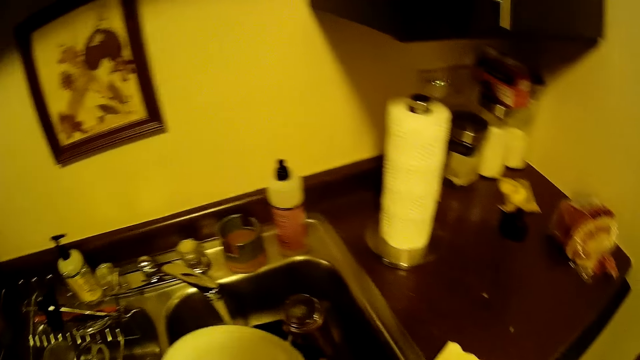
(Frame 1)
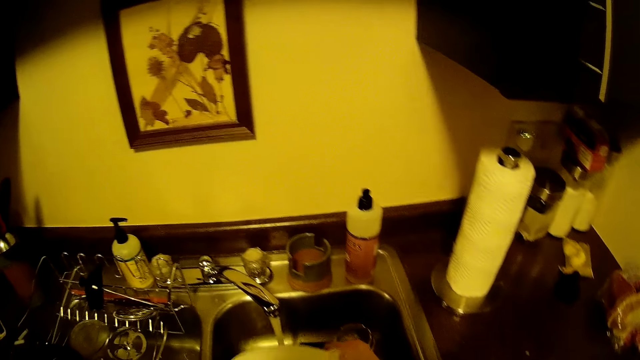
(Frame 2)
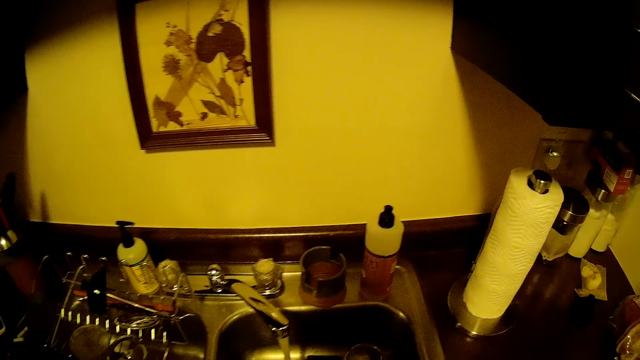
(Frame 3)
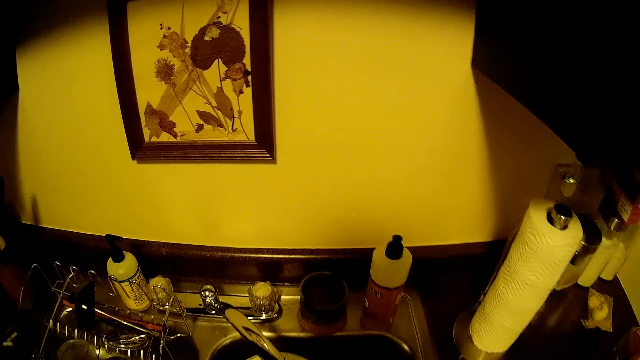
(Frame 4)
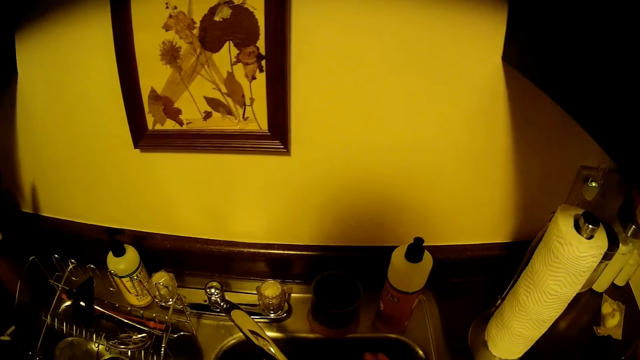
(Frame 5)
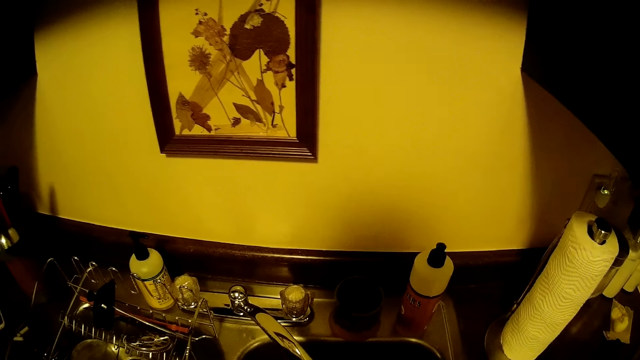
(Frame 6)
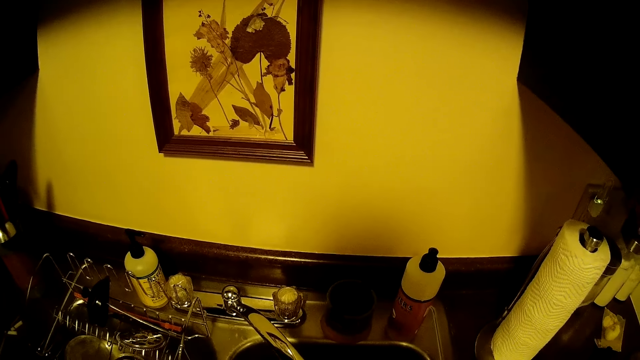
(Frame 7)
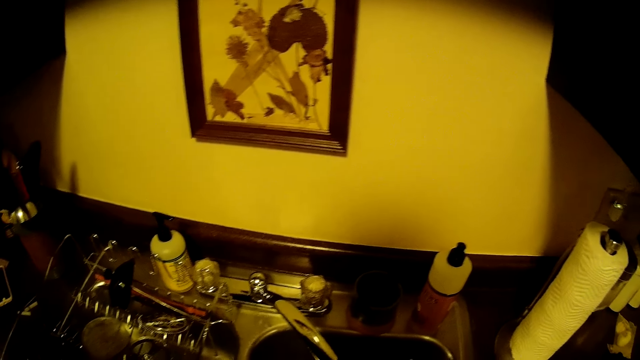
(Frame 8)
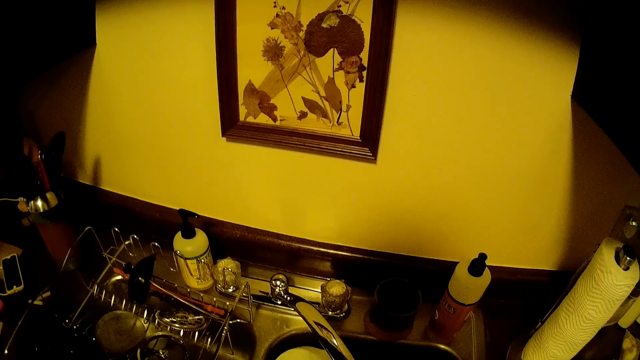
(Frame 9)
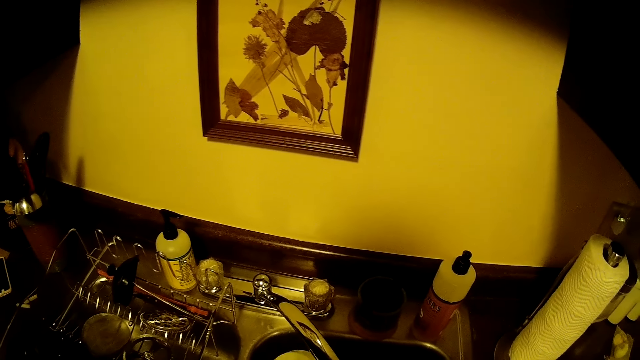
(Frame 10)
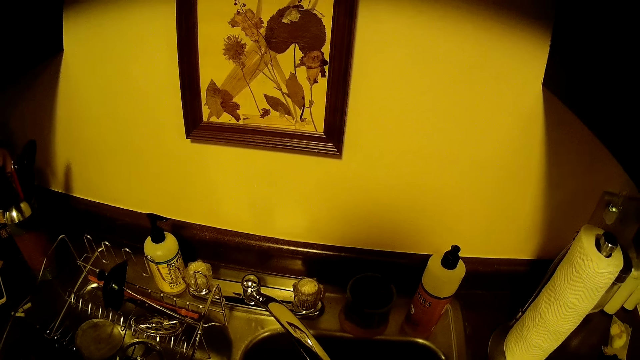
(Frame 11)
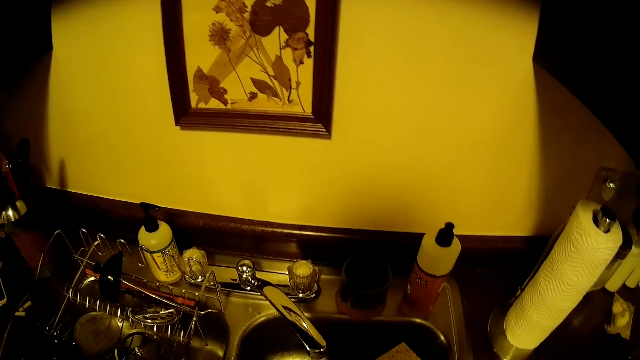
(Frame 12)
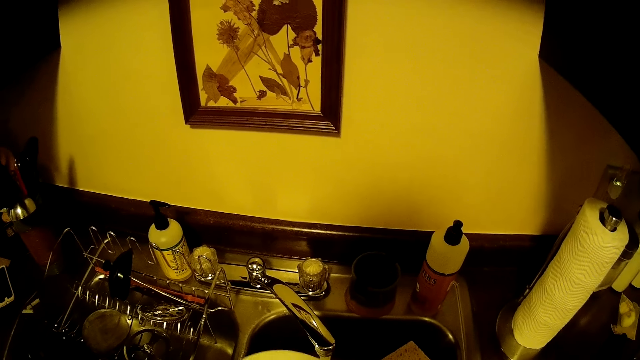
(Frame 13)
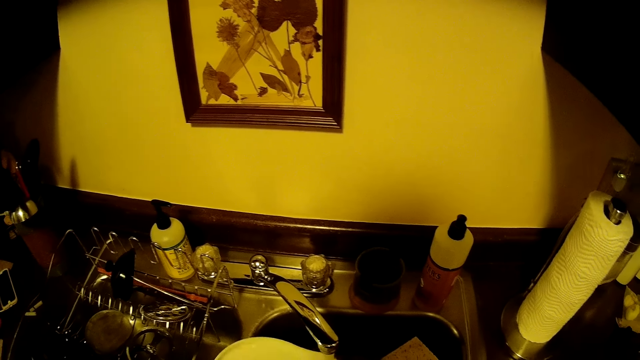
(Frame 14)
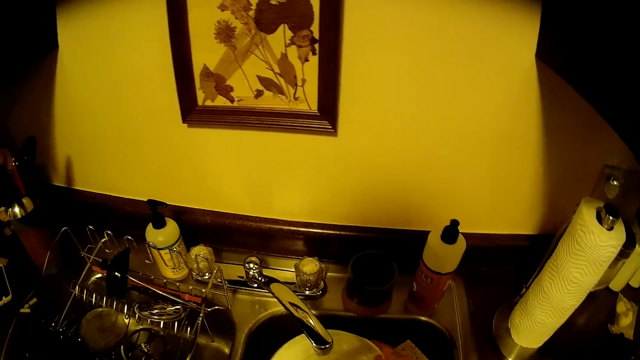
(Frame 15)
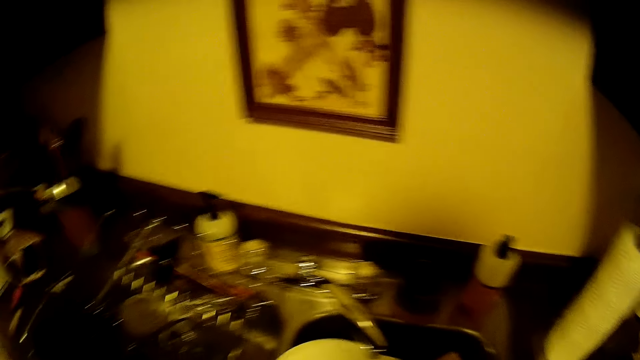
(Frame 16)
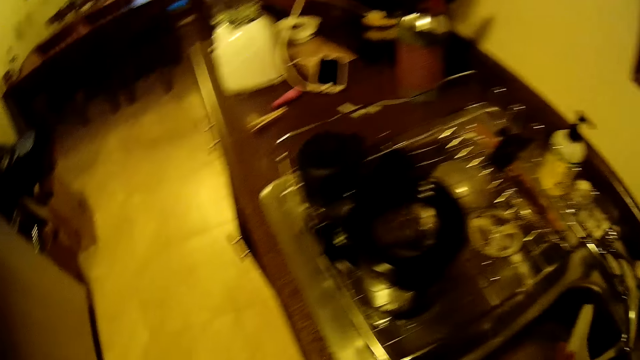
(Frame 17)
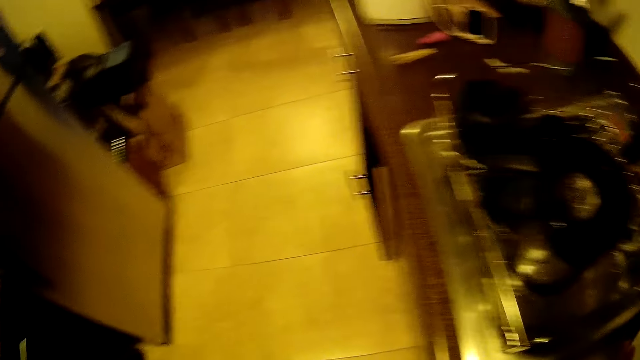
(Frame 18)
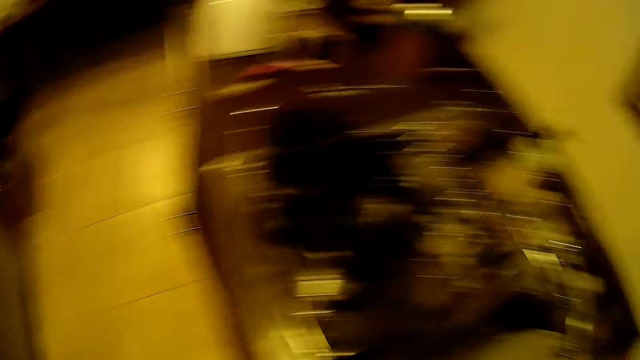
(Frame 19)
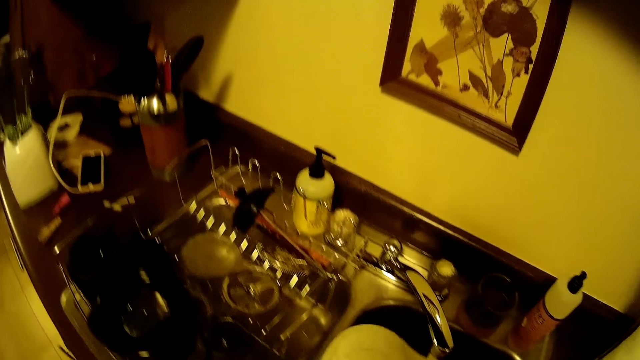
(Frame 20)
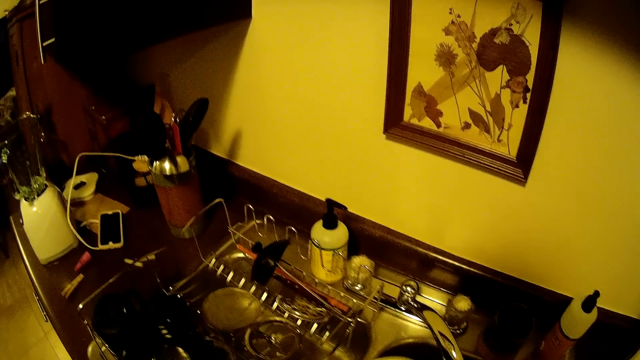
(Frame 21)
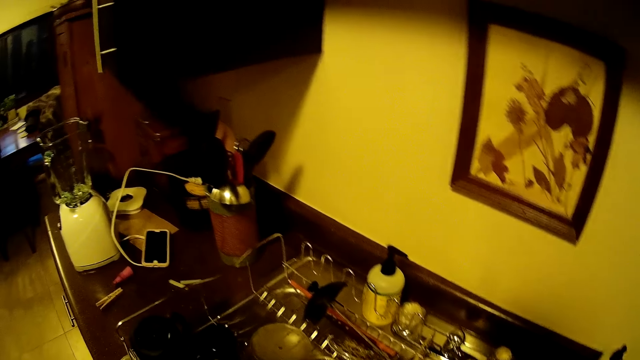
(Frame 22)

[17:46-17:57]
The camera wearer rinses the container. They look at the tiled floor. They rinse the container.

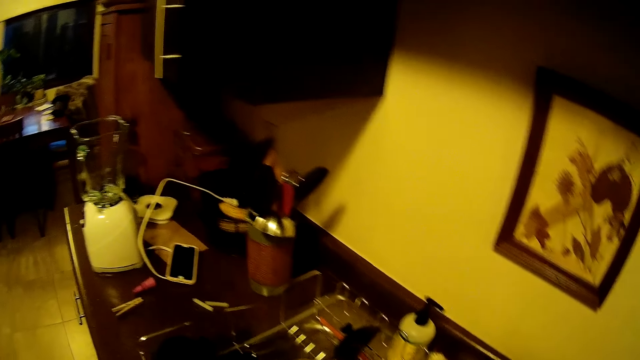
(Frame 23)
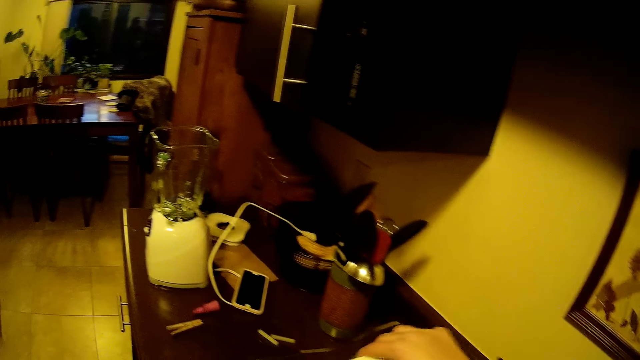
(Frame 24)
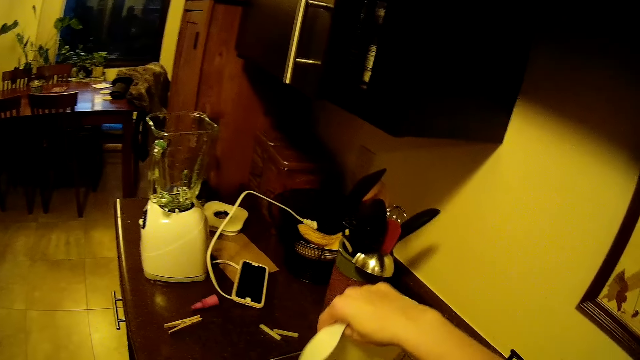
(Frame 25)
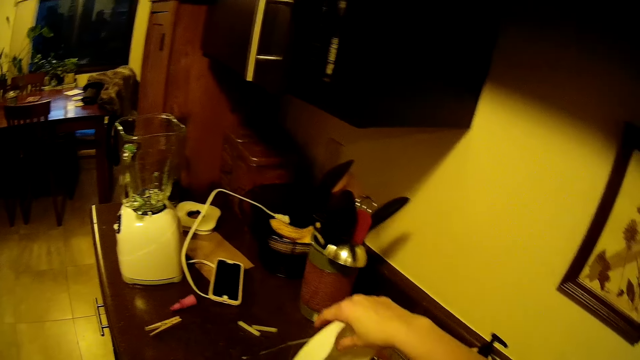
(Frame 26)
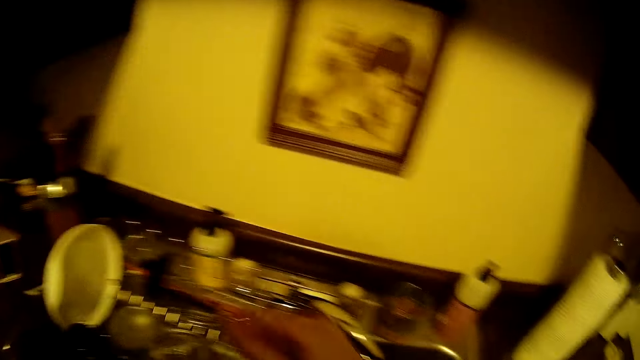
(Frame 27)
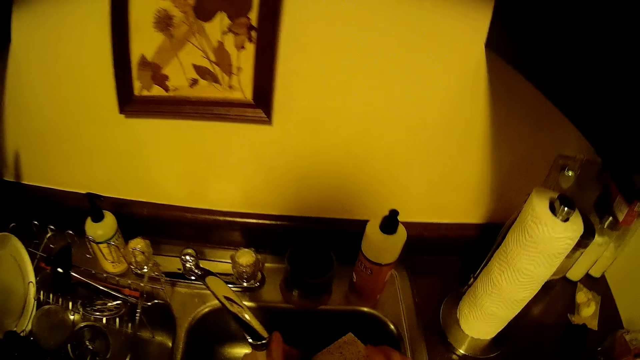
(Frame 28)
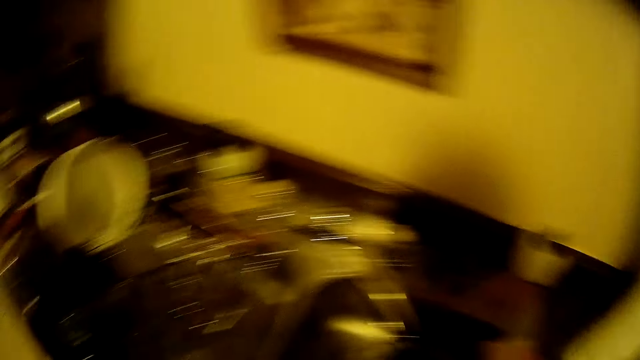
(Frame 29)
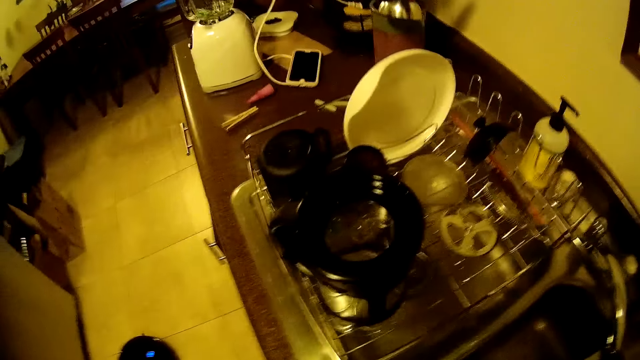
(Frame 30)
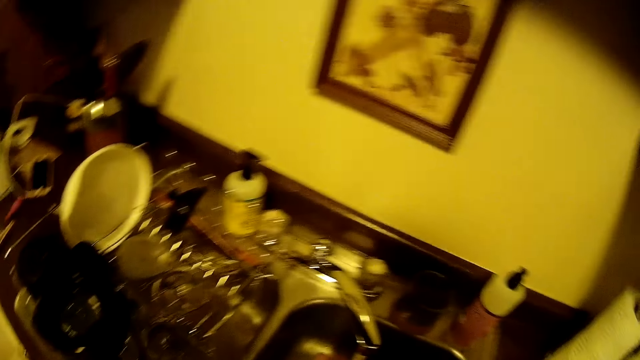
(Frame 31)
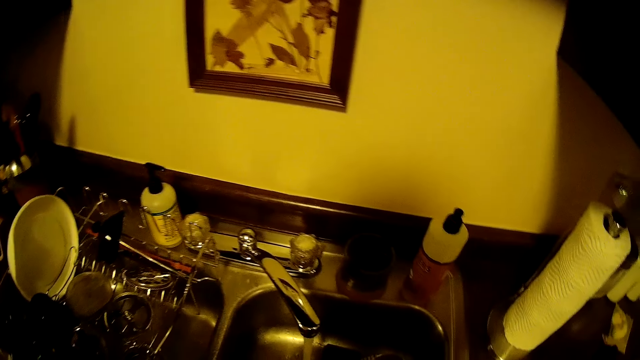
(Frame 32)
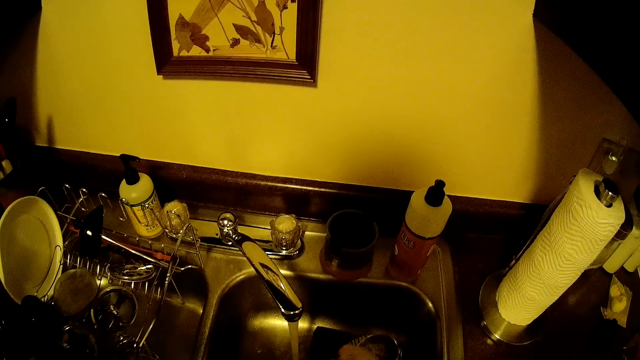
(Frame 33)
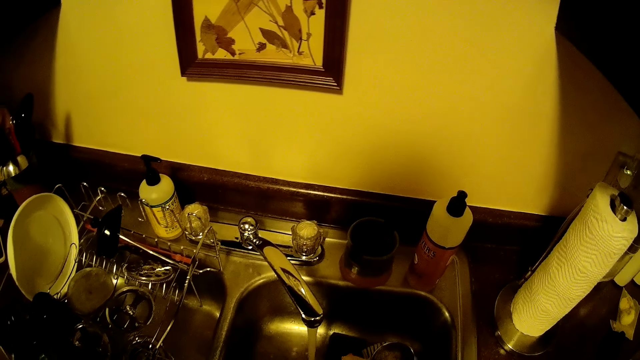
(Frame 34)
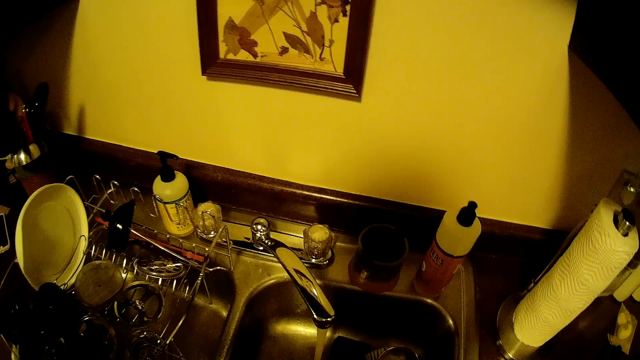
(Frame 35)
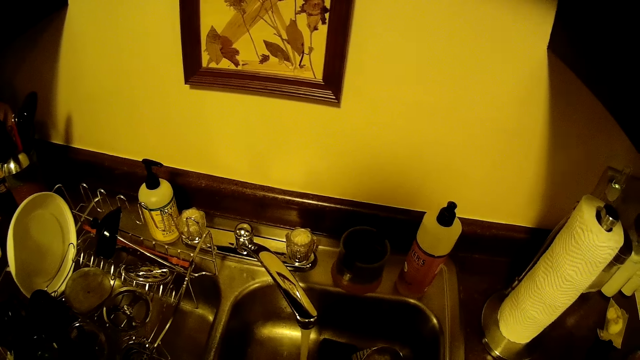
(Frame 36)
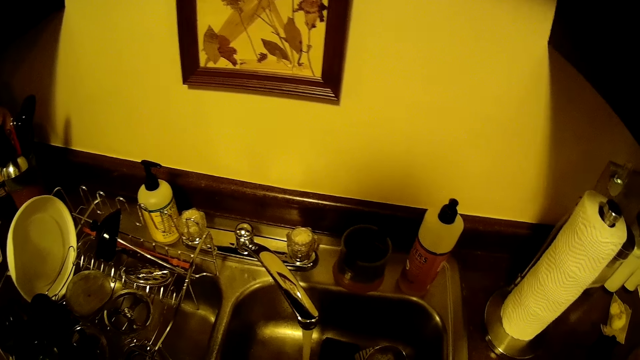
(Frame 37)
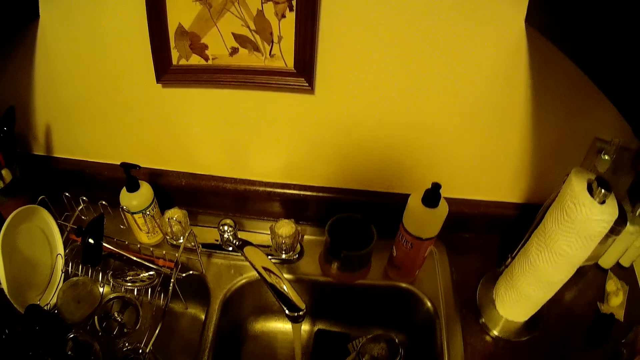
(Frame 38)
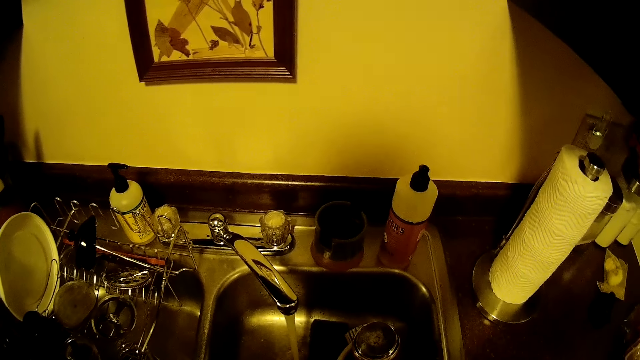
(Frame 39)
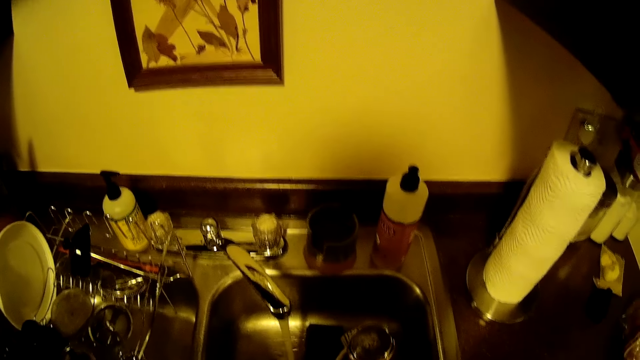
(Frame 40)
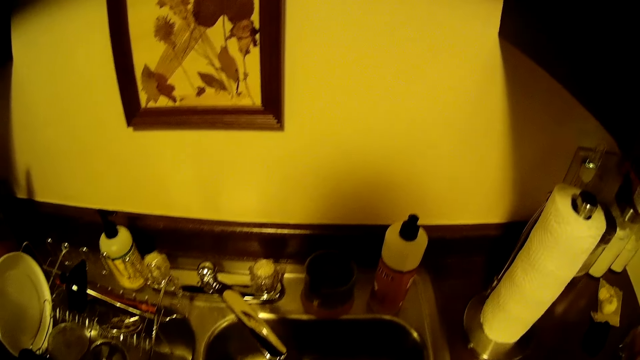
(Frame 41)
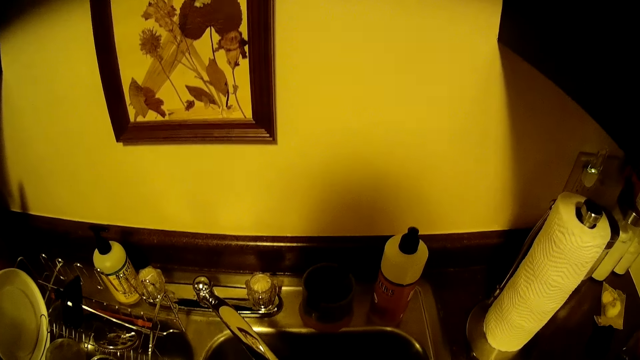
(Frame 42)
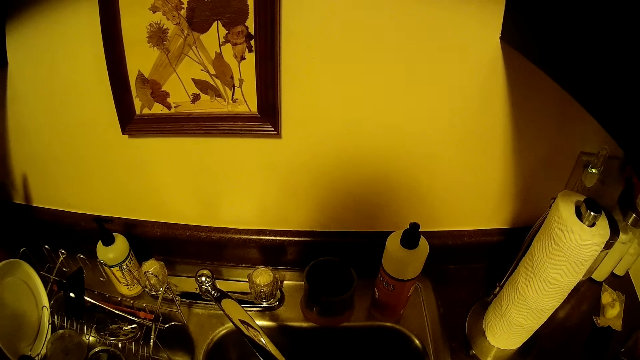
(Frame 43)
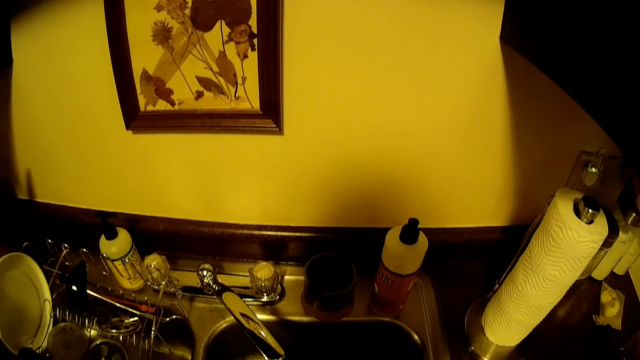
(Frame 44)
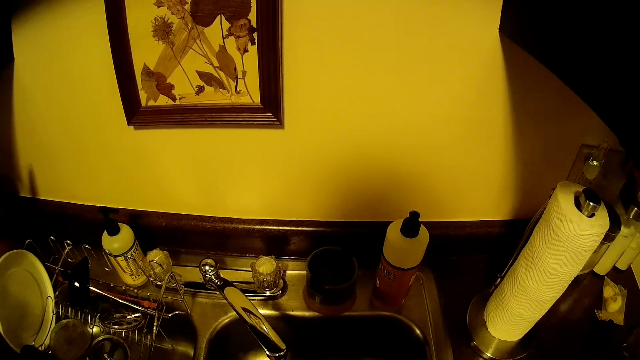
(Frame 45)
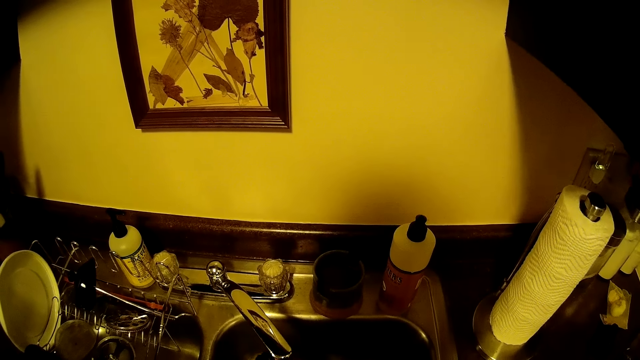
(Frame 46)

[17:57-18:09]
The camera wearer places the plate in the plate rack with his right hand. He looks around the sink. He picks up the sponge on the kitchen sink edge with his right hand.
